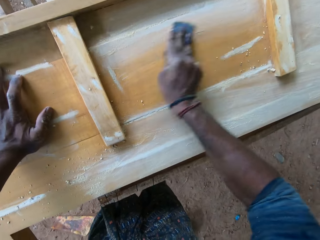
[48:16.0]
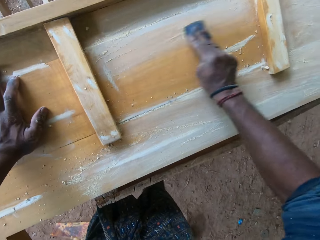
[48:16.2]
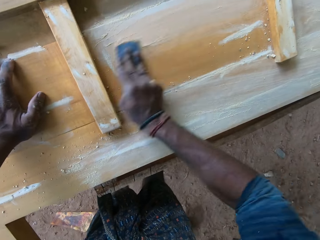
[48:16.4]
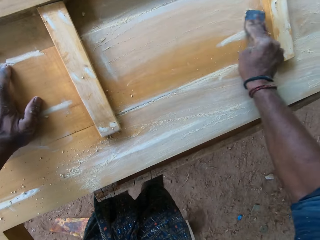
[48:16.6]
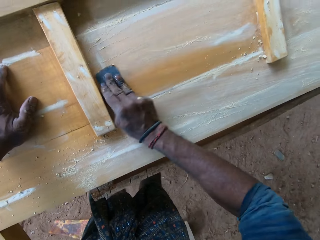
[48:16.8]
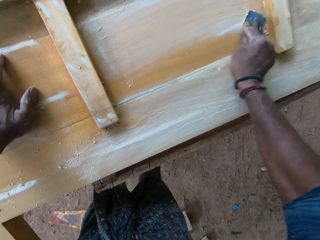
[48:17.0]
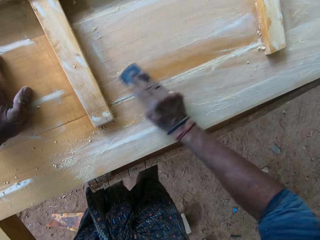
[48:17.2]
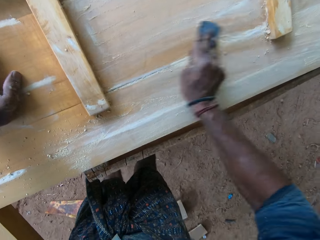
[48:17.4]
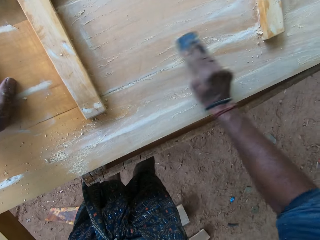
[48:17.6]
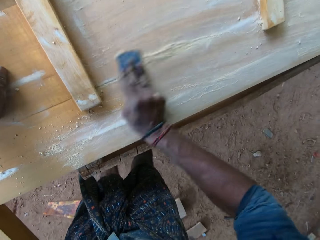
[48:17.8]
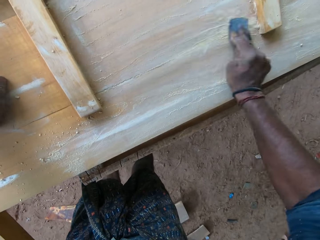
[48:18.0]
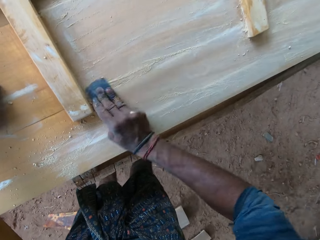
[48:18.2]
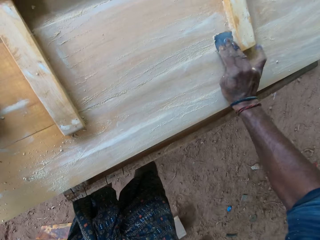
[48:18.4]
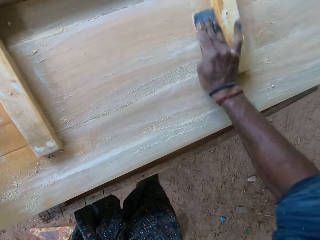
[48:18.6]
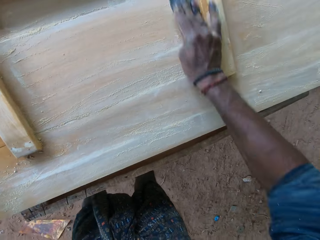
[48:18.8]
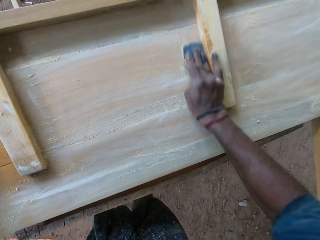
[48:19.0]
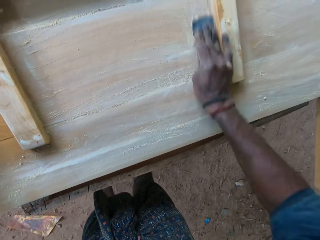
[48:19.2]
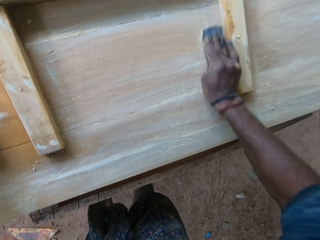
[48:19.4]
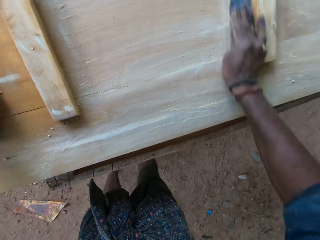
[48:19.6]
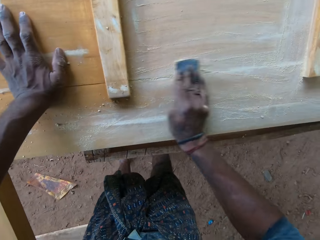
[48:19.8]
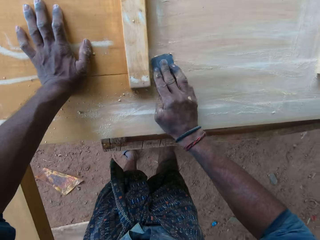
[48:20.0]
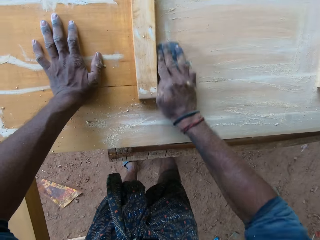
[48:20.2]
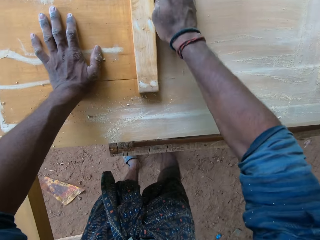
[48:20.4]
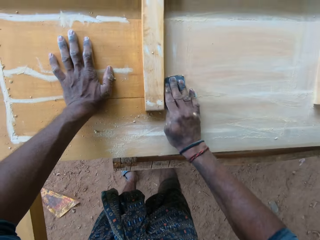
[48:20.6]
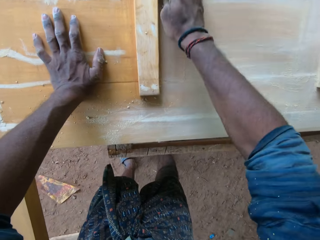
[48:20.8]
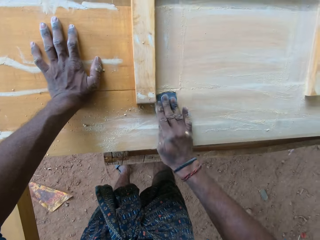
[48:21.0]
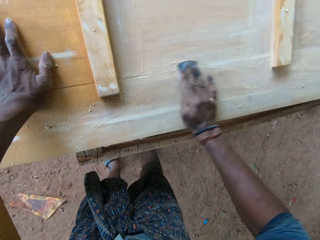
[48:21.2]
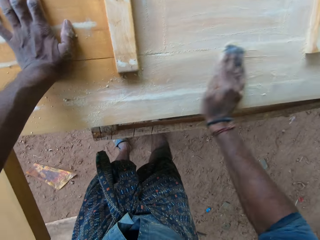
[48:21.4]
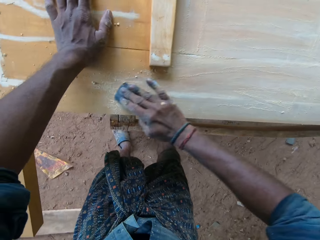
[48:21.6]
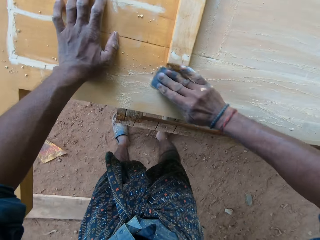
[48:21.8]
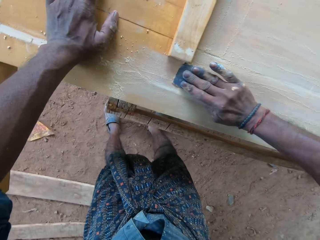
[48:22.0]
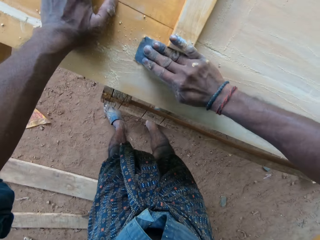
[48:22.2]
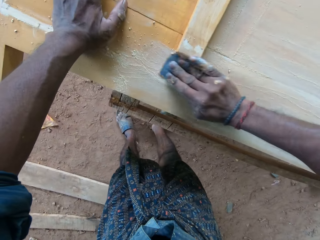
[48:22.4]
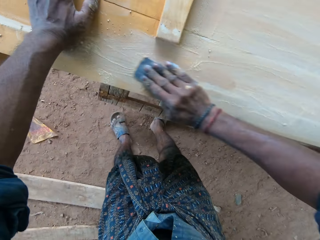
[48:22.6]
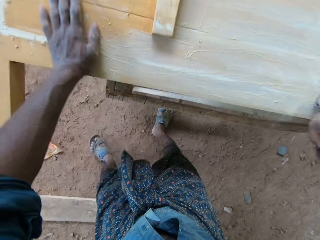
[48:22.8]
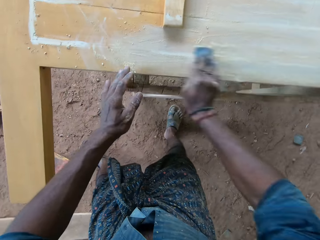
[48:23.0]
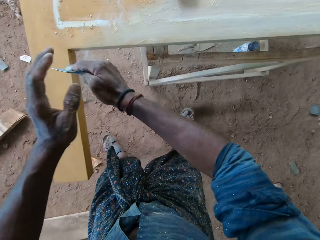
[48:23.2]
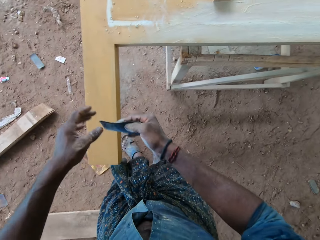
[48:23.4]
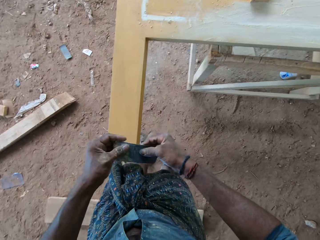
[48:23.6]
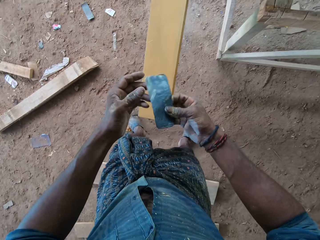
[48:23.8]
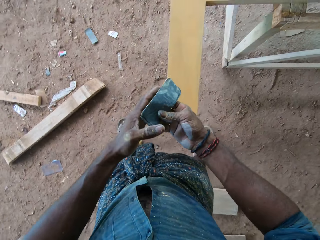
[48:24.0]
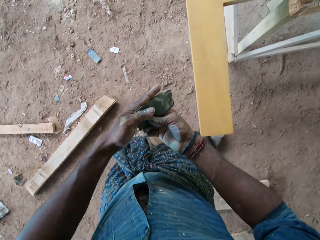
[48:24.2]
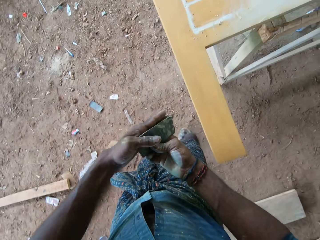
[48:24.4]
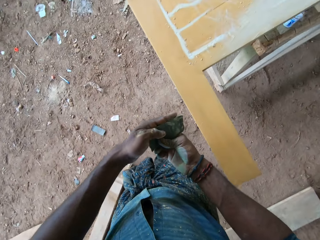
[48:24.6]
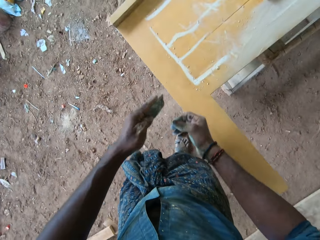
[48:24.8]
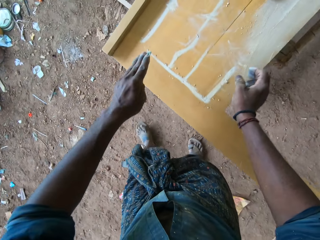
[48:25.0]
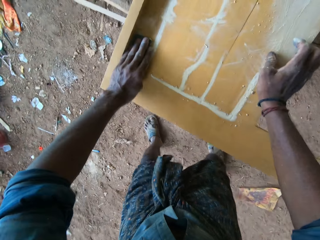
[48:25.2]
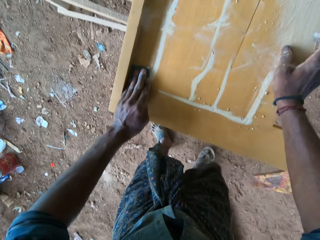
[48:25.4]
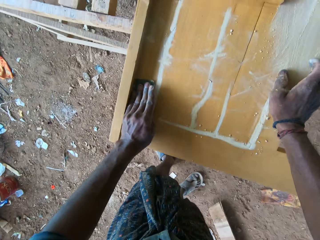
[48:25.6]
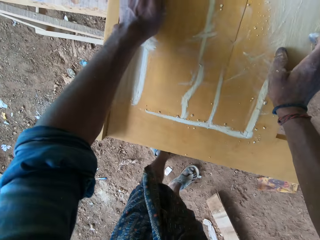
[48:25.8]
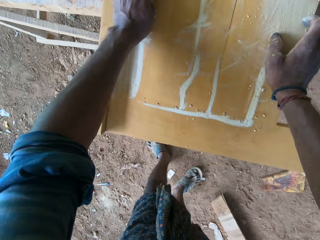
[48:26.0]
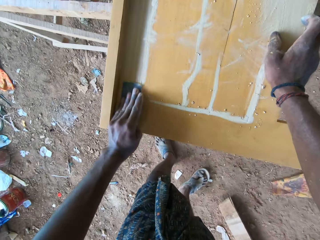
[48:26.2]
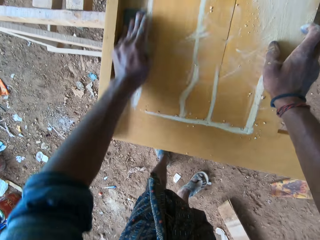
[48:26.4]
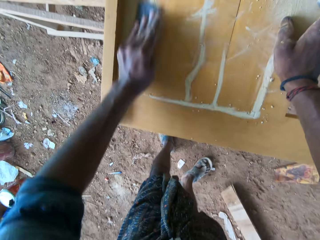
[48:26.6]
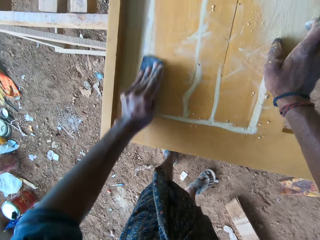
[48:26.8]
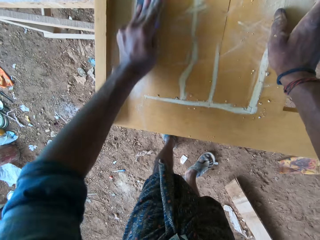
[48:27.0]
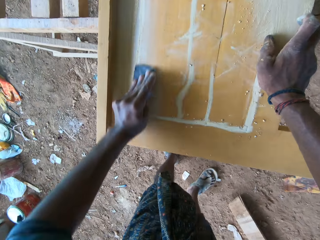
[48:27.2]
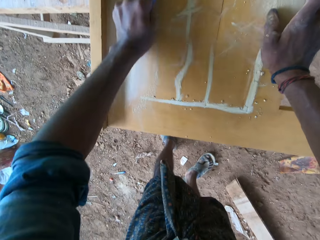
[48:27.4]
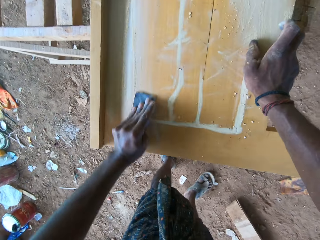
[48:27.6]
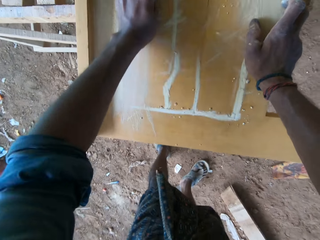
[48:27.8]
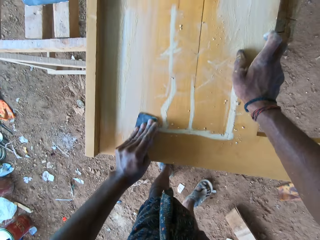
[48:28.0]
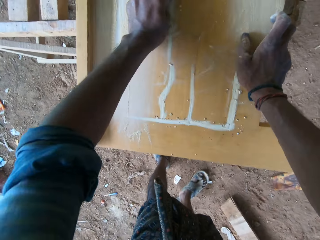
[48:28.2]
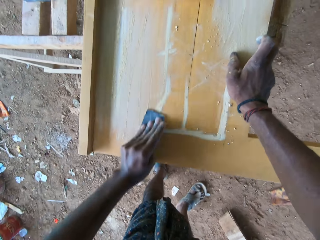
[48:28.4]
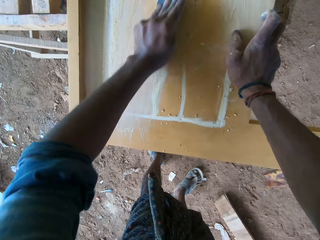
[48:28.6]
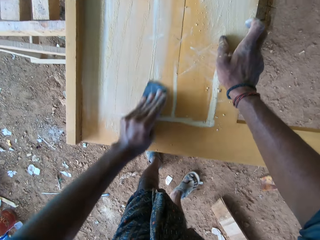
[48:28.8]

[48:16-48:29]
The camera wearer touches the sandpaper in his right hand with his left hand. He turns the sandpaper with his right hand. He passes the sandpaper from his right hand to his left hand. He smoothens the wooden frame on the workbench with the sandpaper in his left hand. He places his right hand on the wooden frame on the workbench.

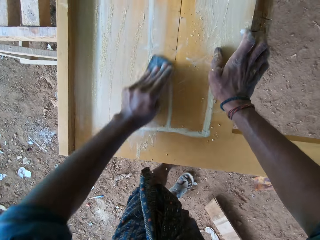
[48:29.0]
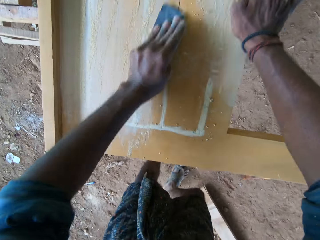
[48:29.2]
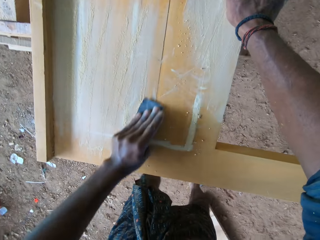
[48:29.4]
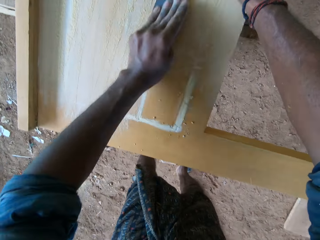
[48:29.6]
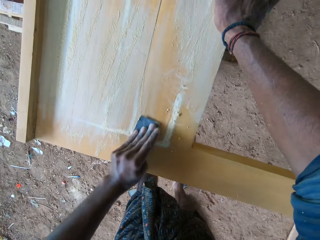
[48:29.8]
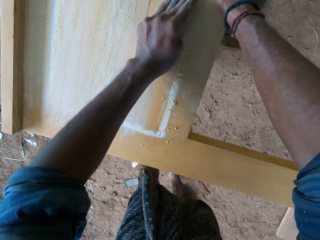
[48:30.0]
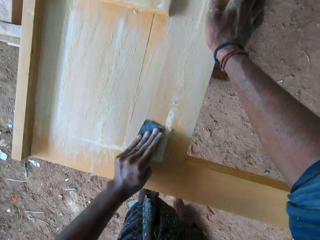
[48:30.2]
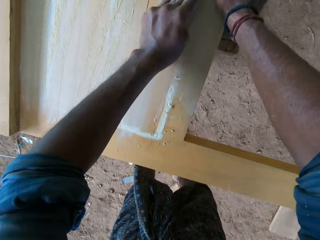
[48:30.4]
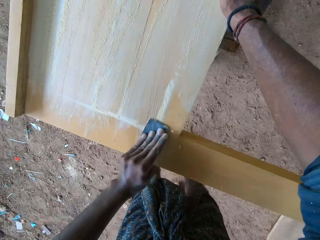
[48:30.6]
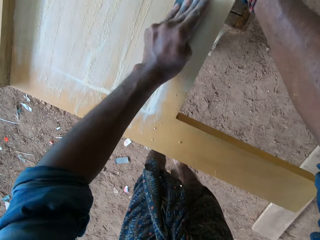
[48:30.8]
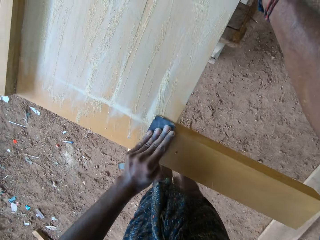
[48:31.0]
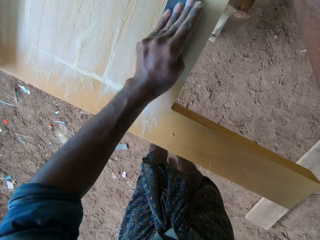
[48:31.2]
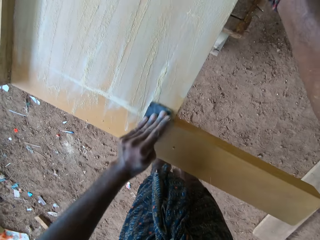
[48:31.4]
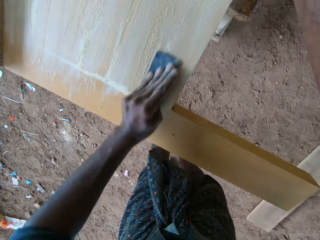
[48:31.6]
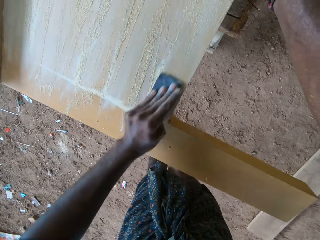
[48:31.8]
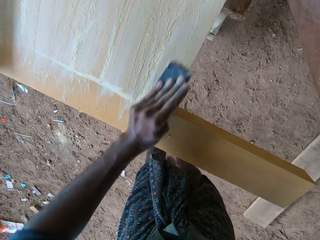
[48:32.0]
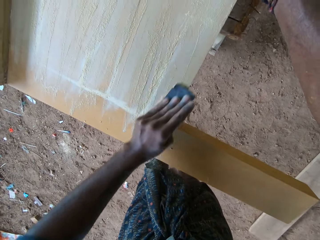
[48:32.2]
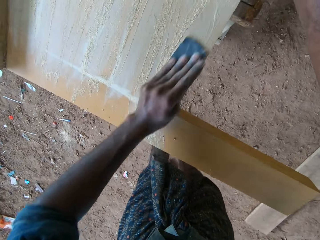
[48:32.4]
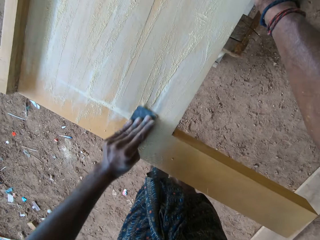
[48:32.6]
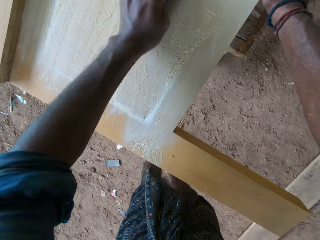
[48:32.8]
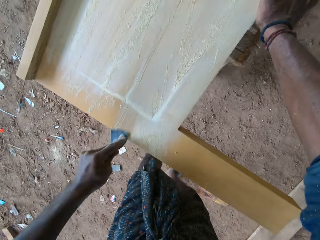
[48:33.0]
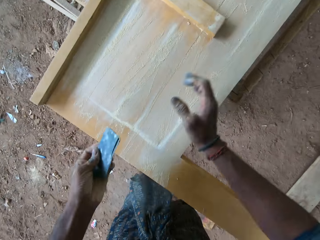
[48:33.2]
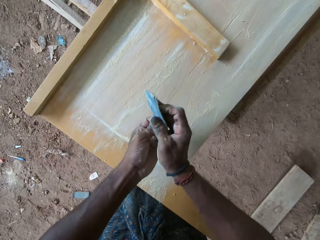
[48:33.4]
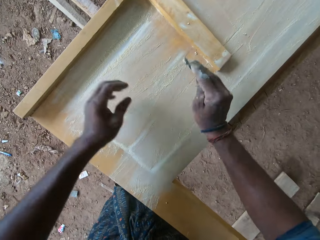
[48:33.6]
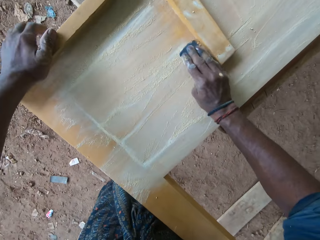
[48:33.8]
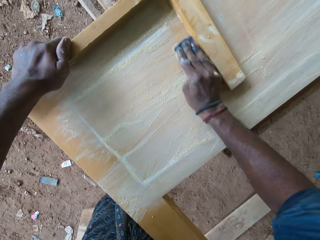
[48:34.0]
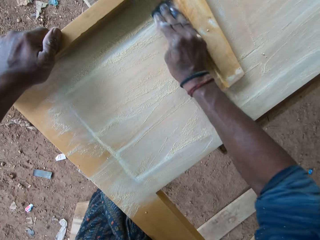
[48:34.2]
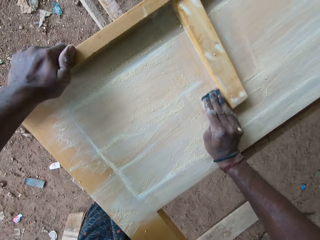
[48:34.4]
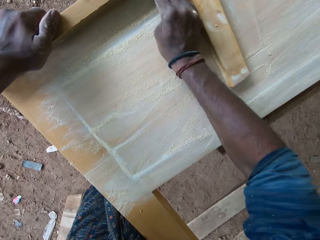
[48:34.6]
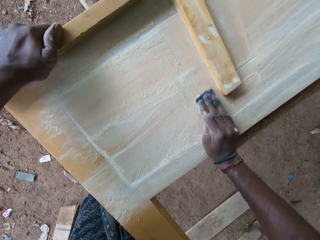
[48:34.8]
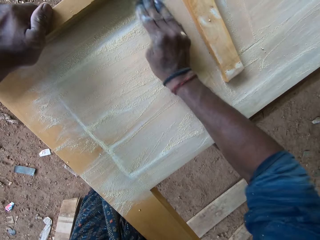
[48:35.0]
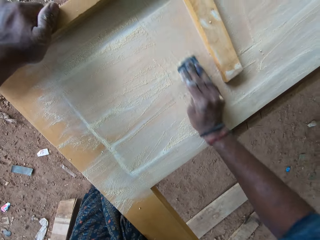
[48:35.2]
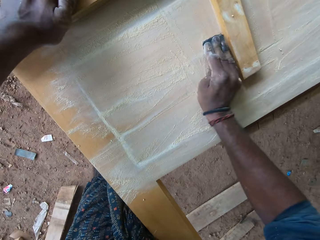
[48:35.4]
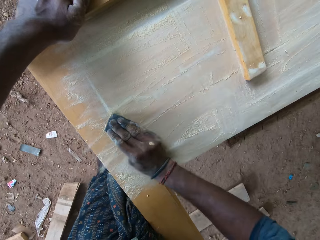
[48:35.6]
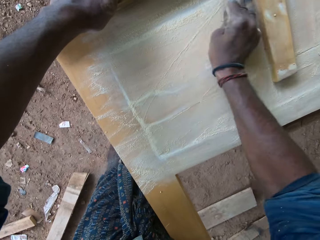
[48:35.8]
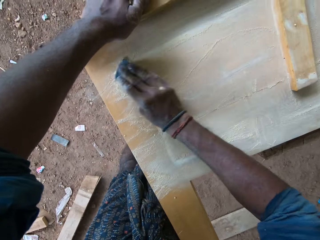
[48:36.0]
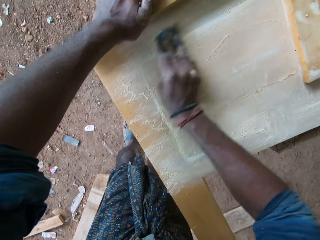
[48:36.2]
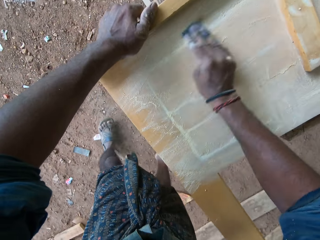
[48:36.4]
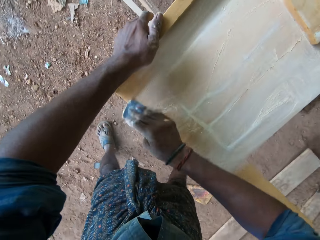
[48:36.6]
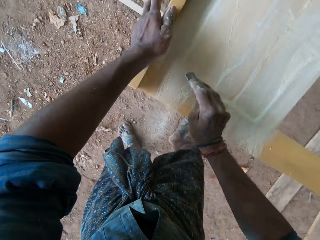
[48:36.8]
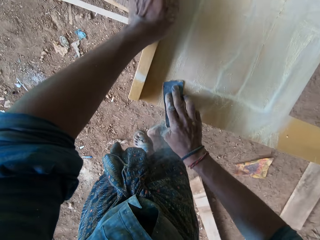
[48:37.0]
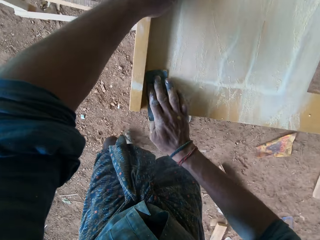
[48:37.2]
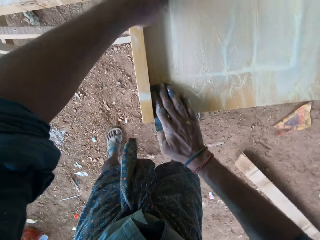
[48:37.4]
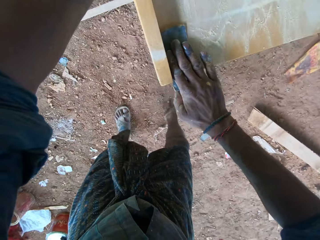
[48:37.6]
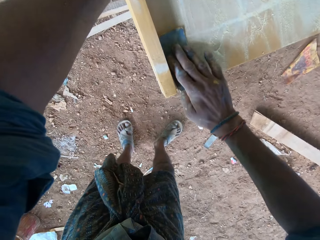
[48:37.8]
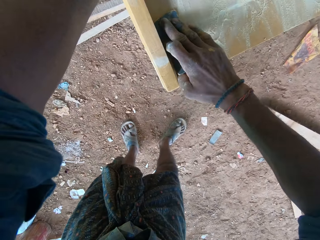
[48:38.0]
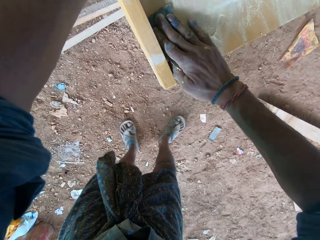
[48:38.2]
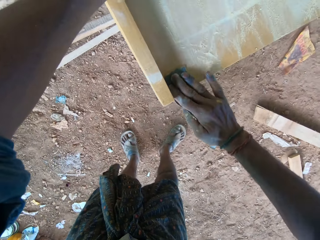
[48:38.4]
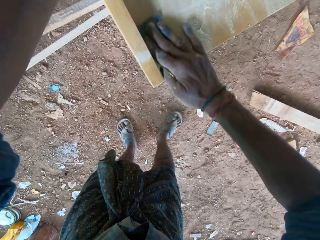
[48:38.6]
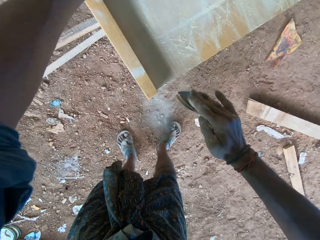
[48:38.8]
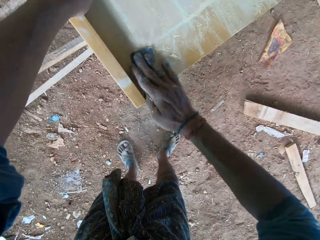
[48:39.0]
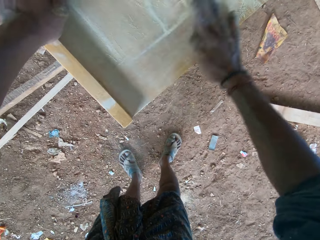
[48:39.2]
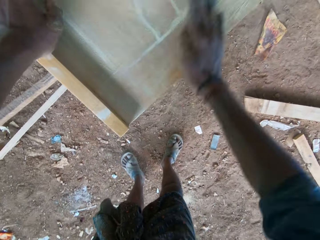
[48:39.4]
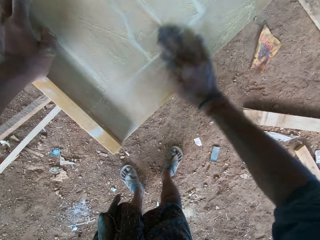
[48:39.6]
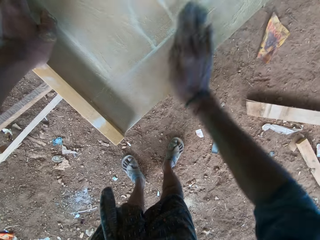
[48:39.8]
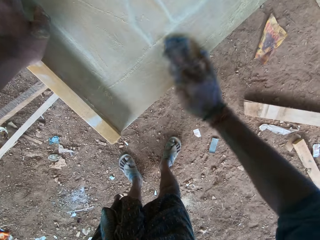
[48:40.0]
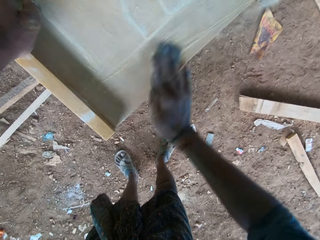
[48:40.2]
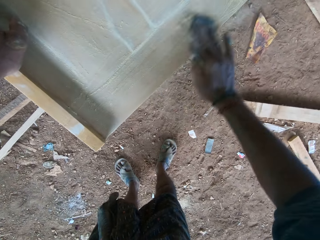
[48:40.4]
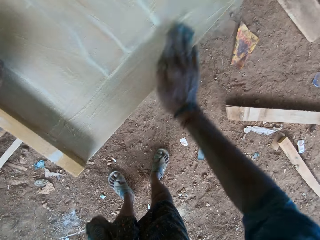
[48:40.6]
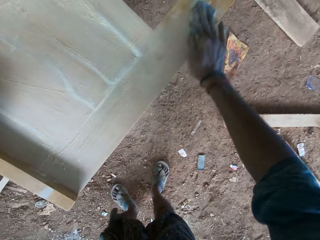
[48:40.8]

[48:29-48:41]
The camera wearer passes the sandpaper from his right hand to his left hand. He smoothens the wooden frame on the workbench with the sandpaper in his right hand. He places his left hand on the wooden frame on the workbench.
